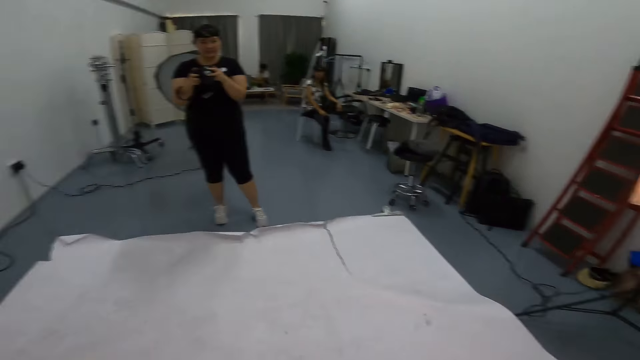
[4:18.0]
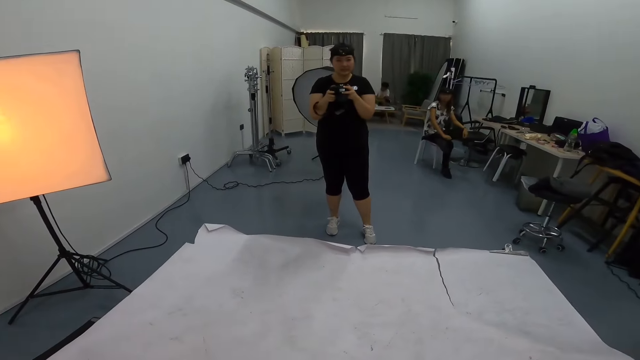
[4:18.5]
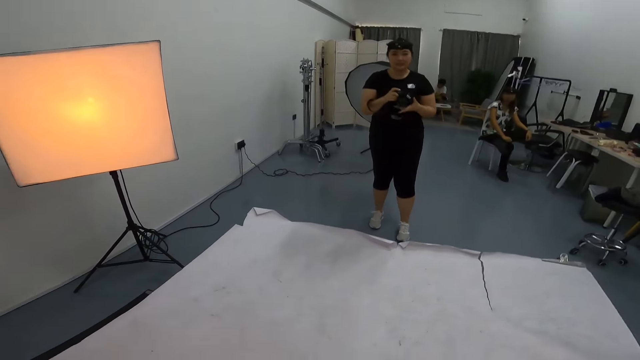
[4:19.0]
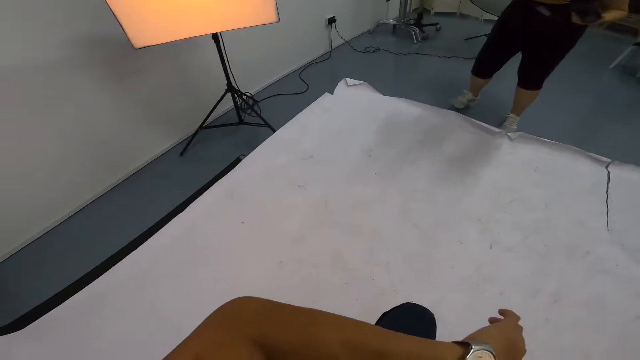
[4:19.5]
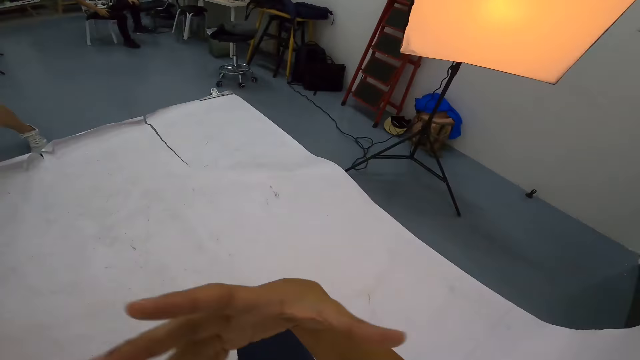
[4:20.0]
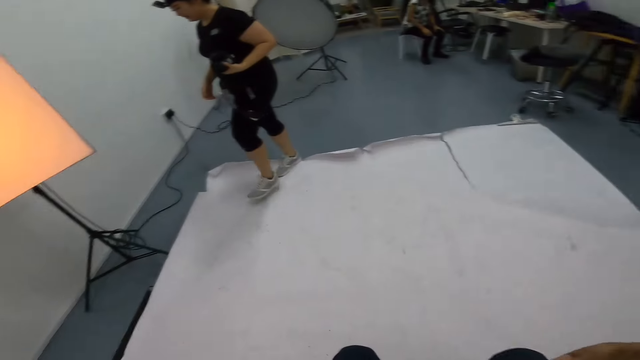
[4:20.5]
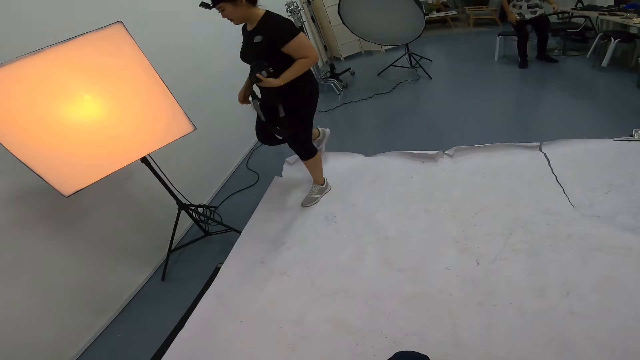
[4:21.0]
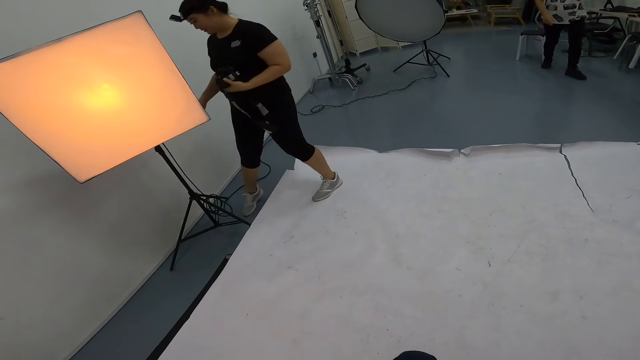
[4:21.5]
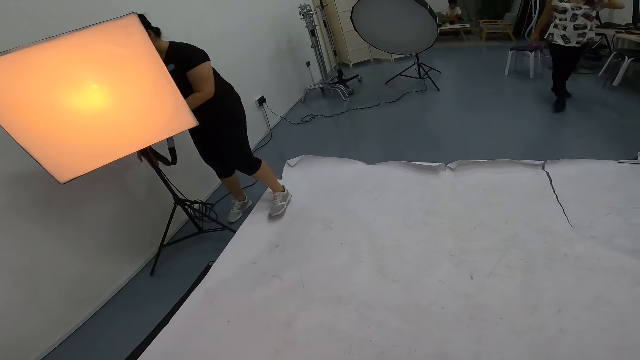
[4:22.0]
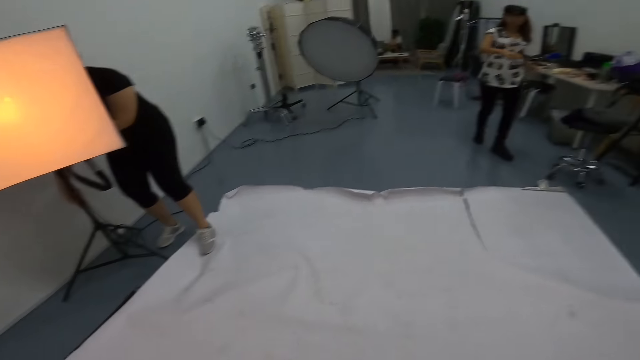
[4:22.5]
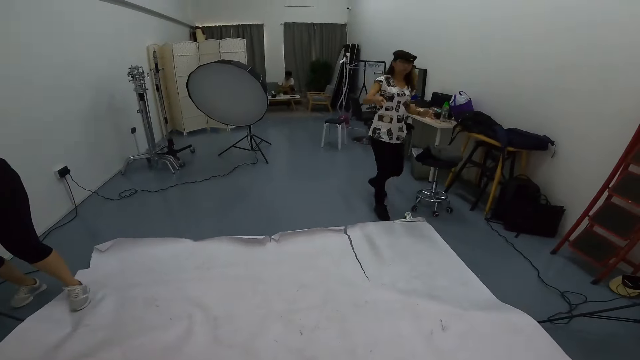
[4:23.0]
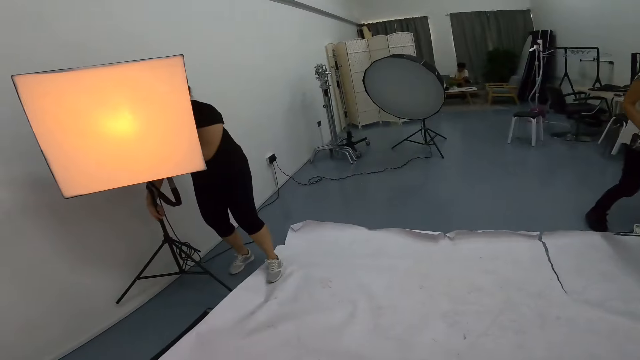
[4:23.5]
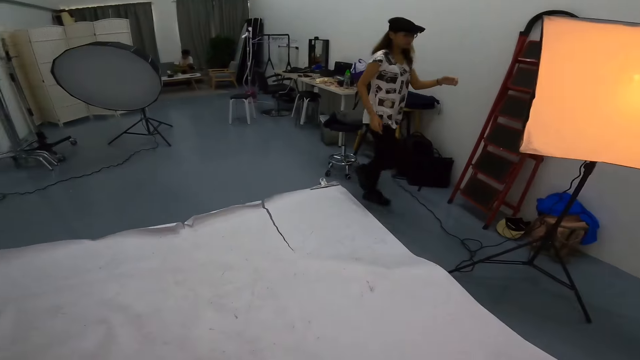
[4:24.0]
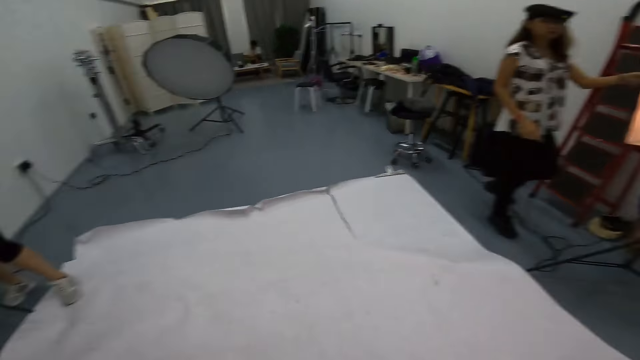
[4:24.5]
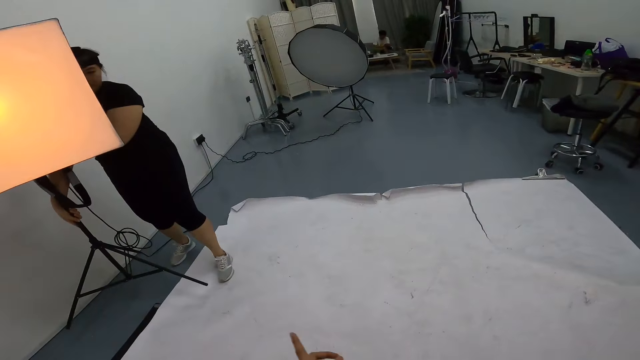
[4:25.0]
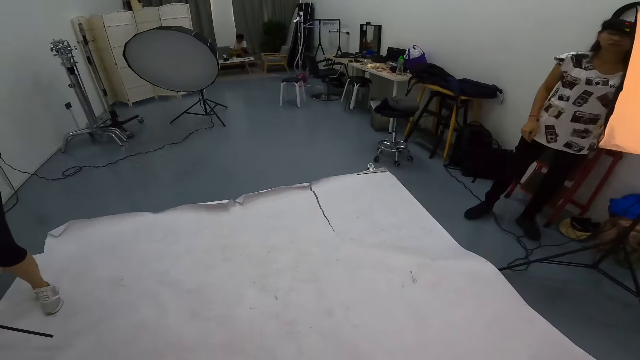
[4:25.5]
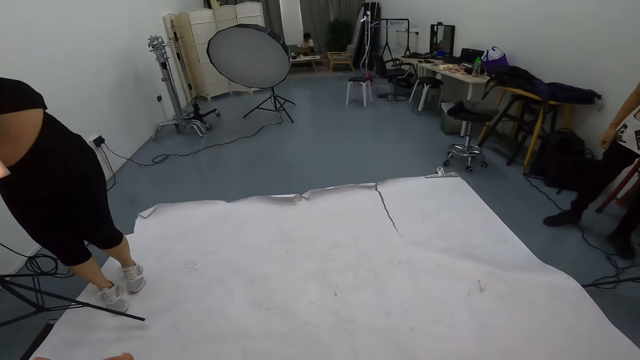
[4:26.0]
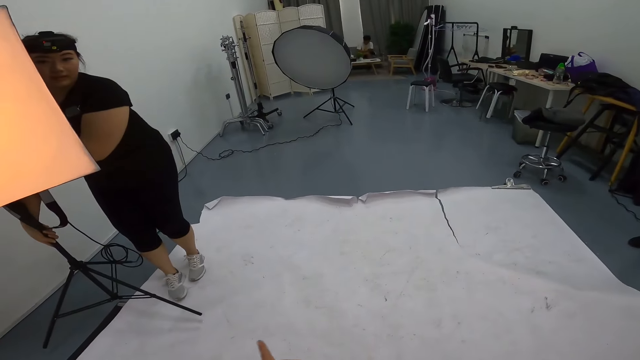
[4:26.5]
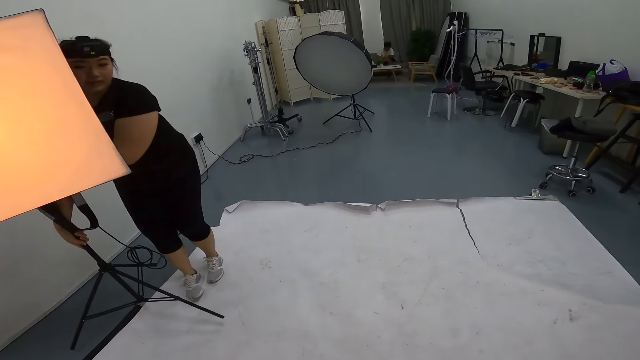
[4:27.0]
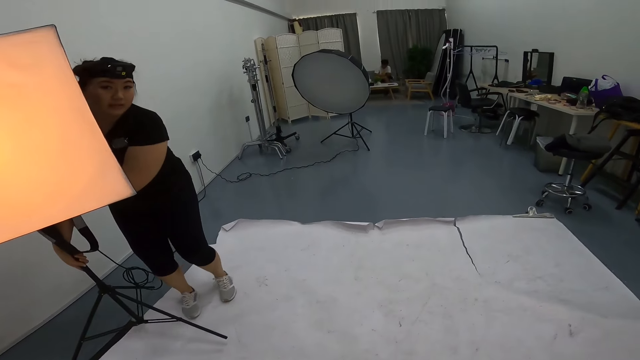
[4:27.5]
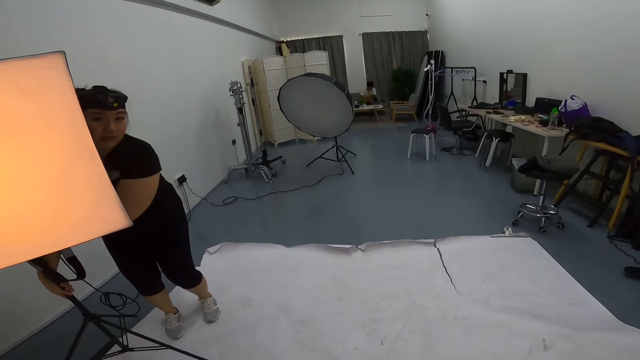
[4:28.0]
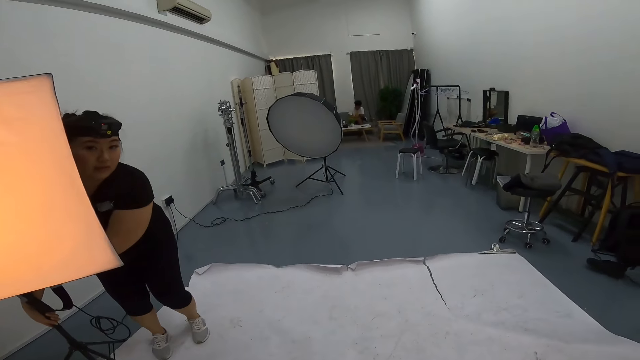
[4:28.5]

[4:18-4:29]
A woman walks around the room. The camera wearer moves the right hand. Another woman stands up. The first woman stands beside the studio soft box stand. The other woman walks around the room. The first woman holds something. The other woman points at something. The first woman lifts something. The other woman walks around the room. The camera wearer looks around the room. A man sits on the sofa. The first woman moves the studio soft box stand.

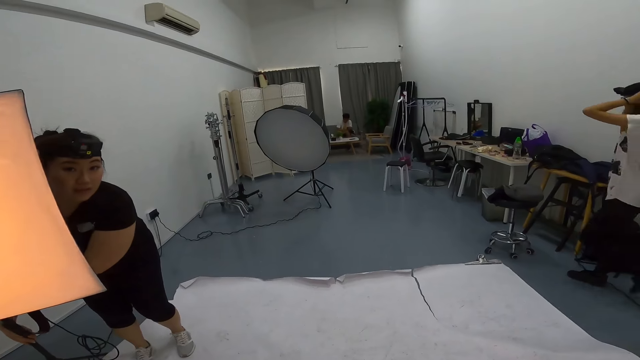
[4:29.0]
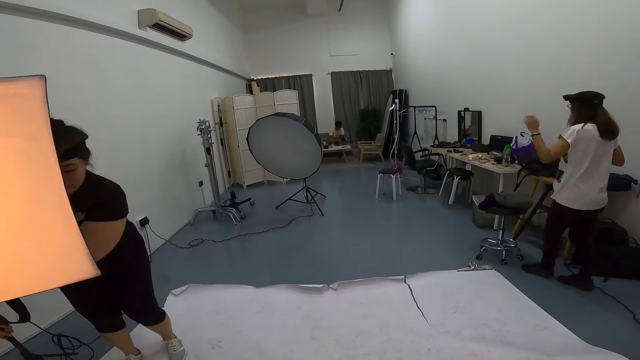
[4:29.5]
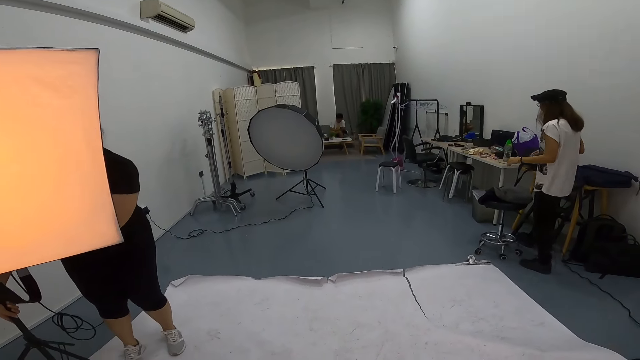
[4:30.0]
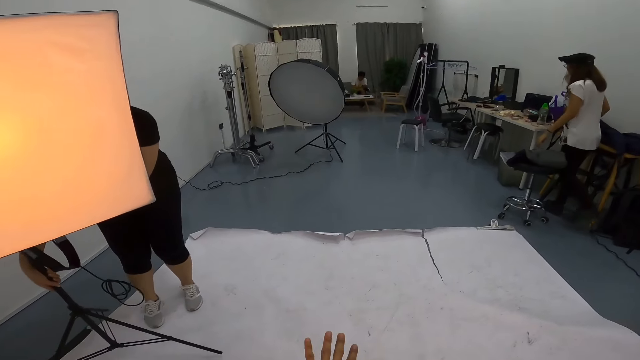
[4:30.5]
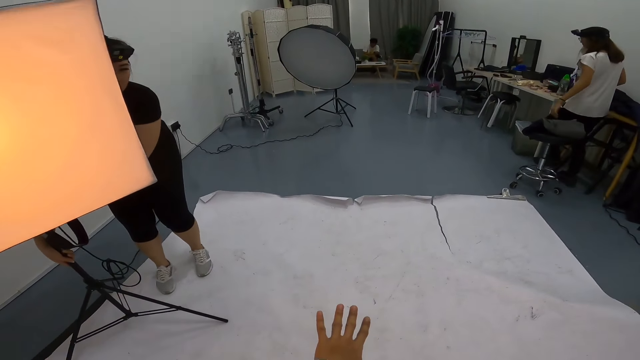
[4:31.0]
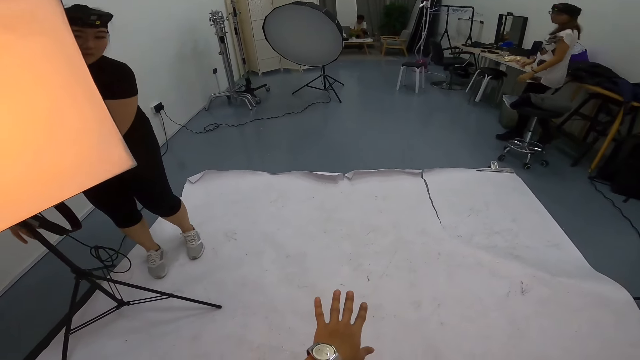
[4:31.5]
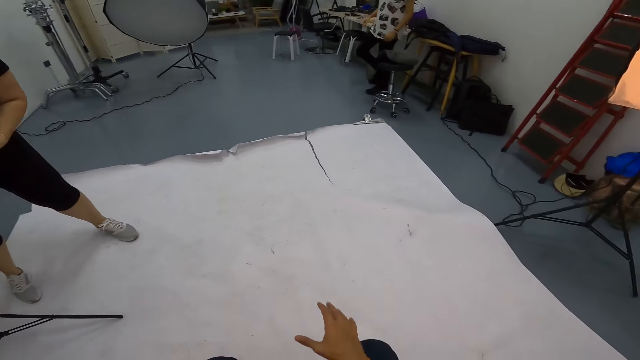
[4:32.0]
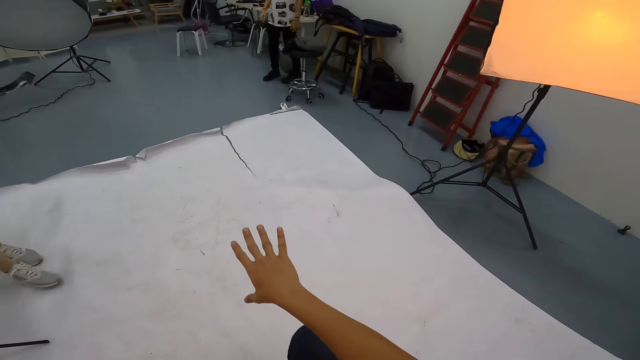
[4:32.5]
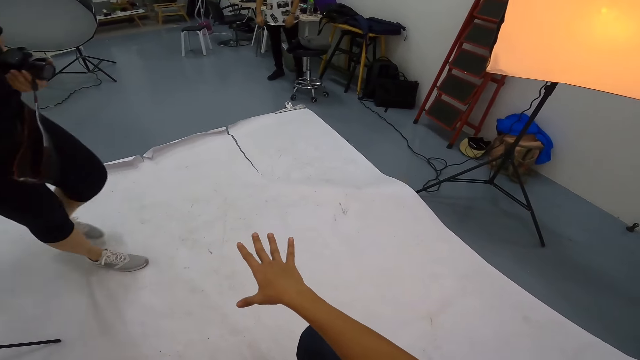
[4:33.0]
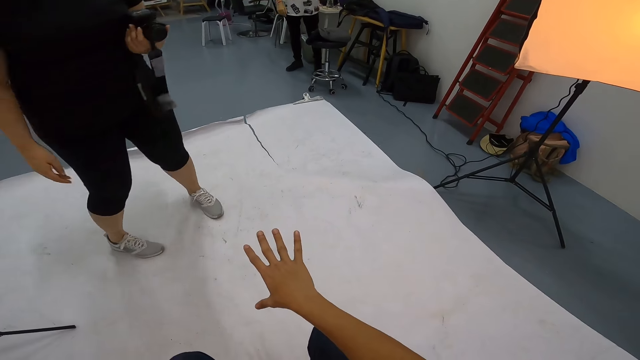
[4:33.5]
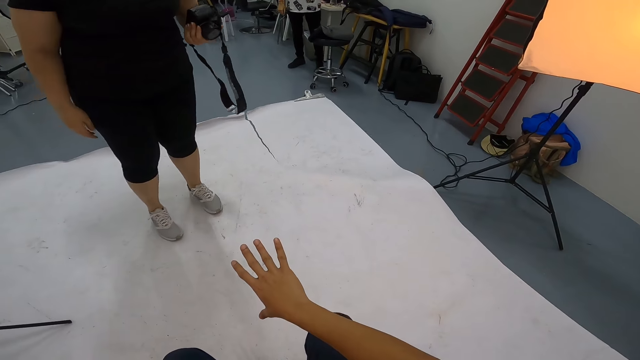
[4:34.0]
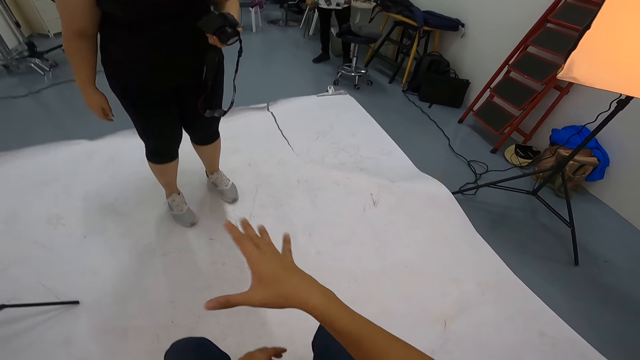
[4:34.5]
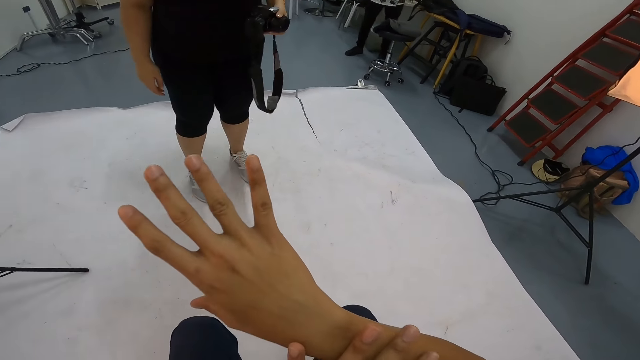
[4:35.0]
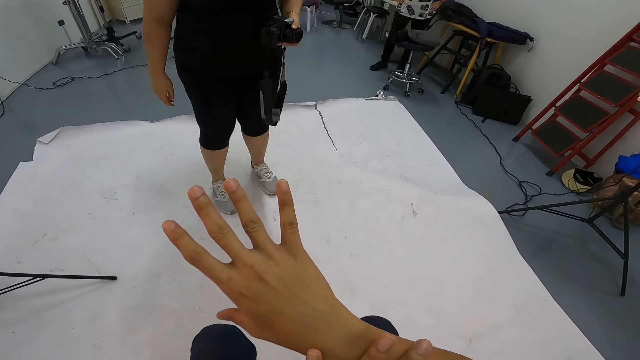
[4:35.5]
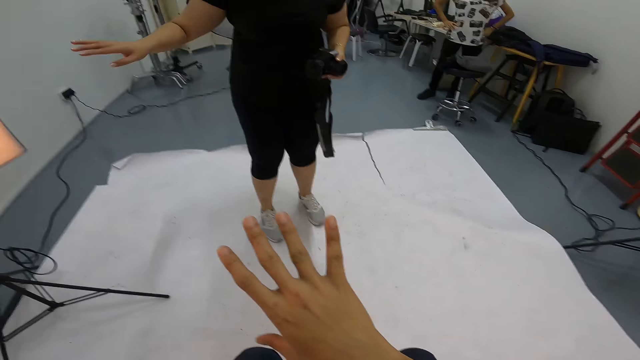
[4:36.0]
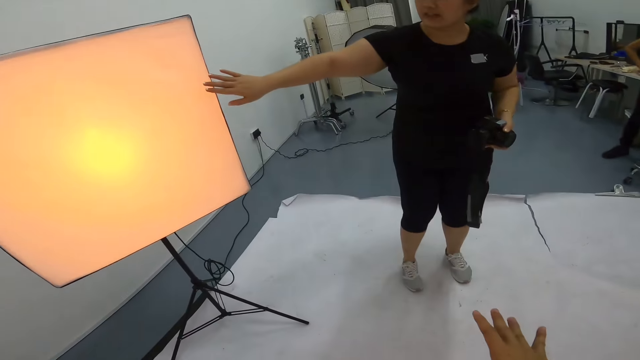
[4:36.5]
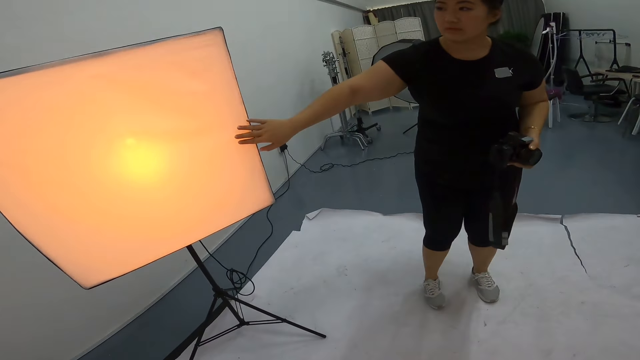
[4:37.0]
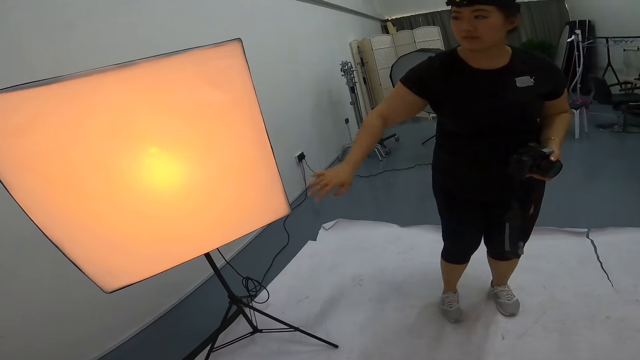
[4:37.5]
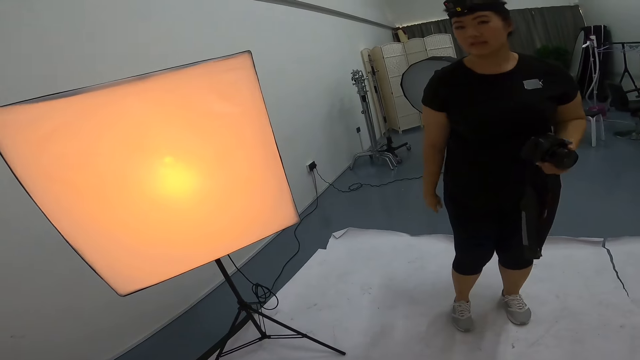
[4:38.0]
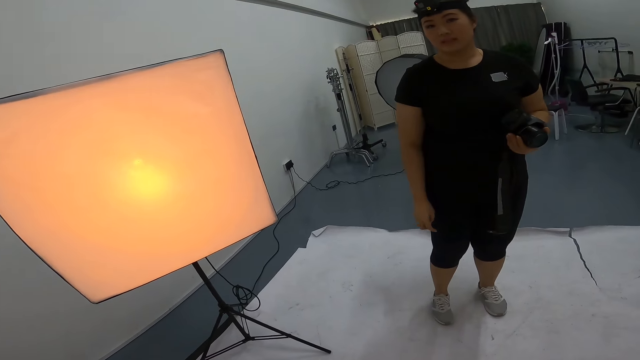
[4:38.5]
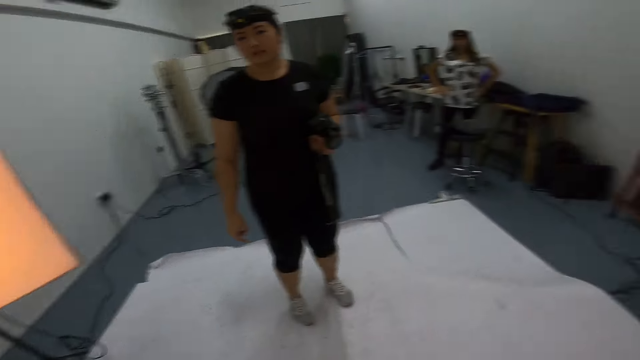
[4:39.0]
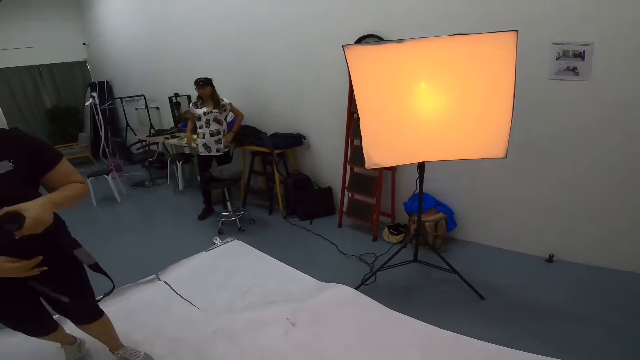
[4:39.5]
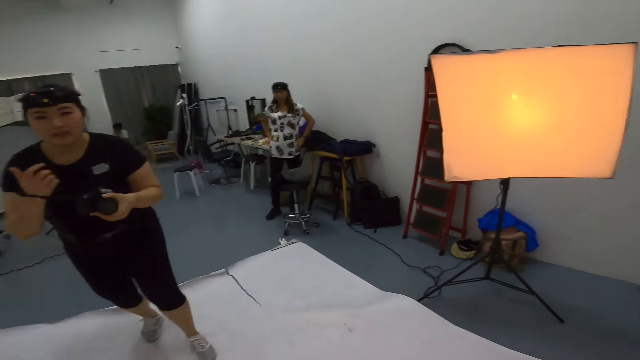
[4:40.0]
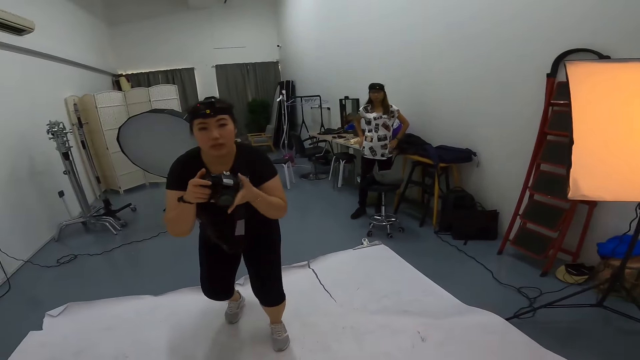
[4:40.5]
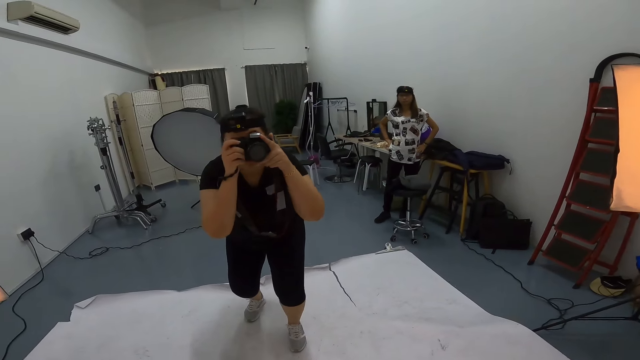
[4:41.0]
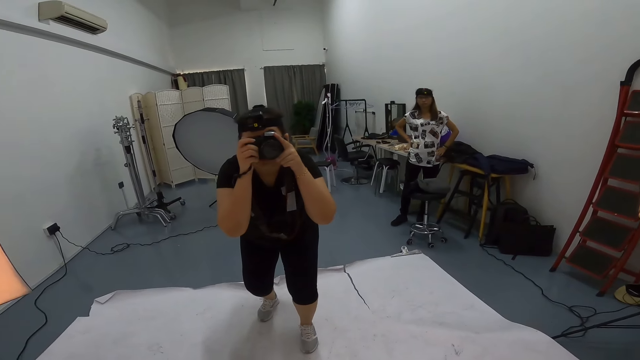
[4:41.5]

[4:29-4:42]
A woman holds her head. Another woman lifts something. The first woman moves a stool chair. The camera wearer looks at both hands. The other woman moves around the room. The camera wearer moves a hand. The other woman touches the studio soft box stand. The other woman looks around the room. The first woman holds her waist. The other woman rolls camera rope straps on her hand. The camera wearer looks around the house. The other woman takes a picture.
